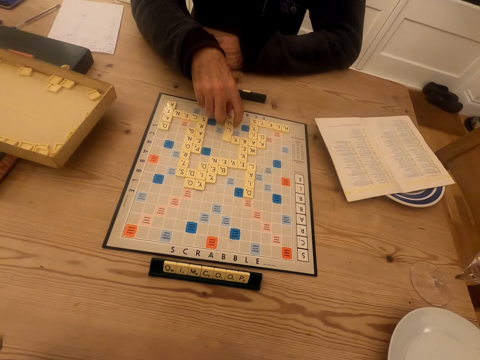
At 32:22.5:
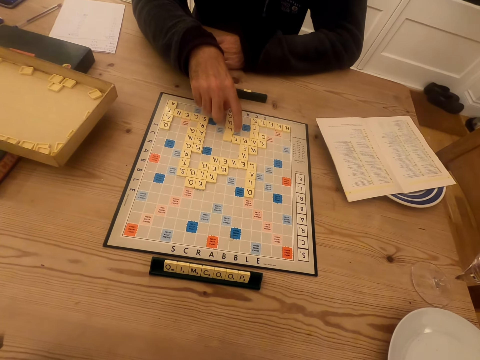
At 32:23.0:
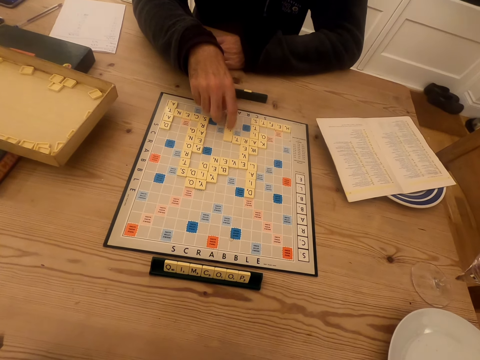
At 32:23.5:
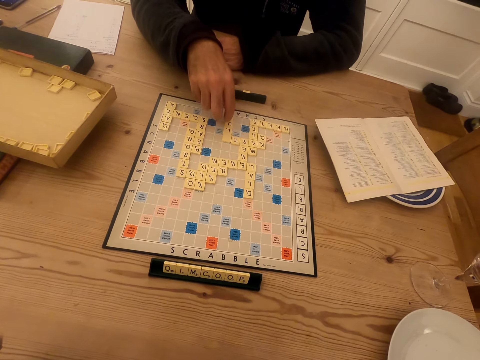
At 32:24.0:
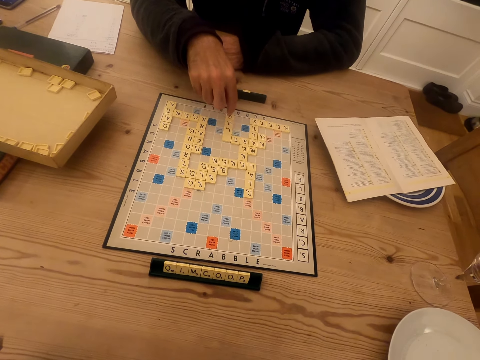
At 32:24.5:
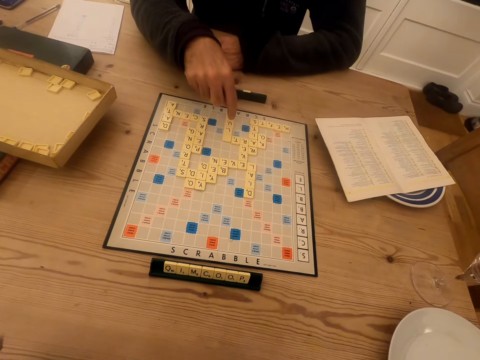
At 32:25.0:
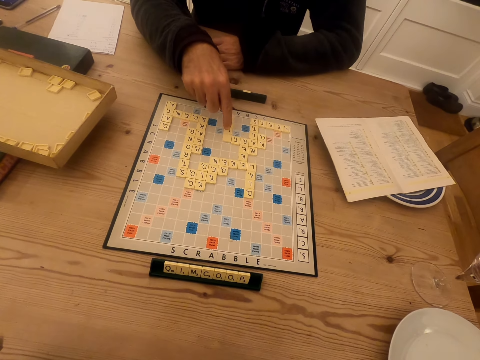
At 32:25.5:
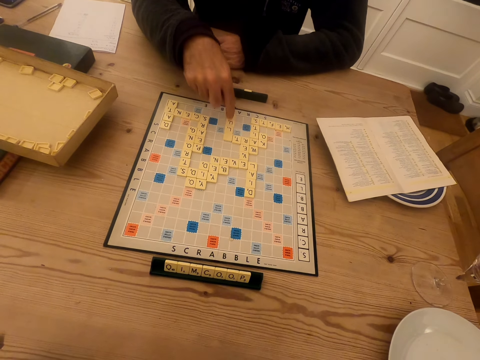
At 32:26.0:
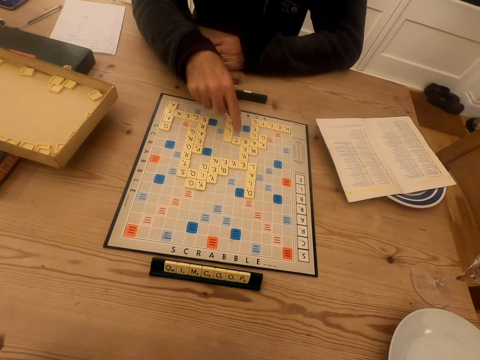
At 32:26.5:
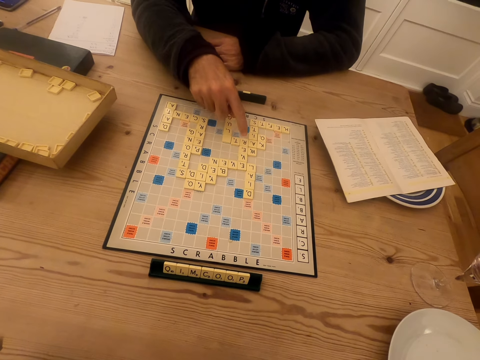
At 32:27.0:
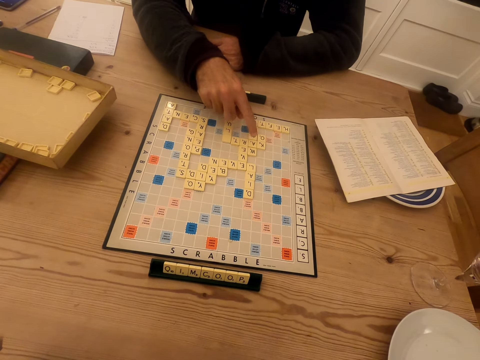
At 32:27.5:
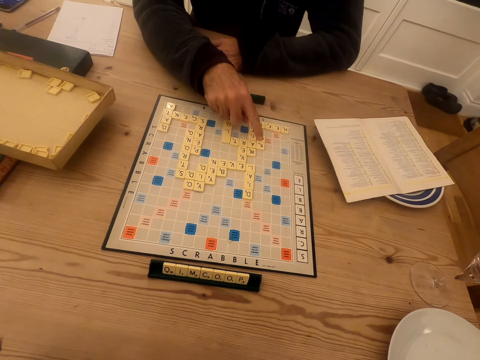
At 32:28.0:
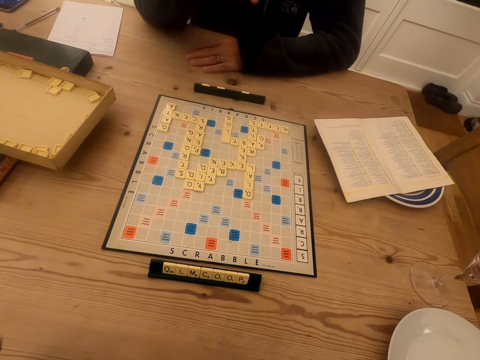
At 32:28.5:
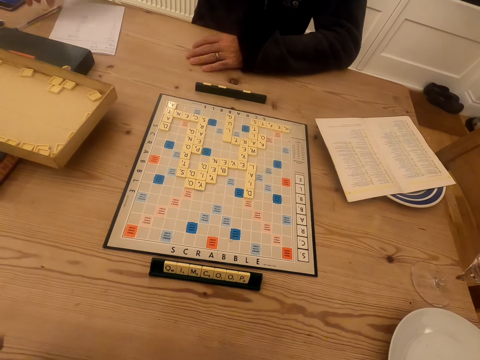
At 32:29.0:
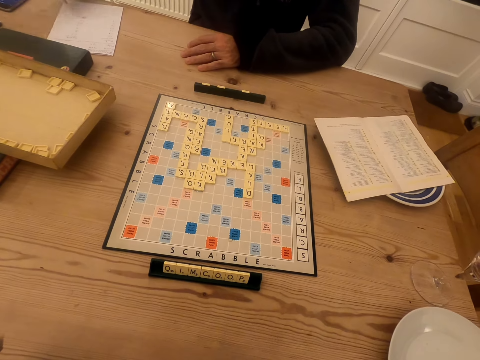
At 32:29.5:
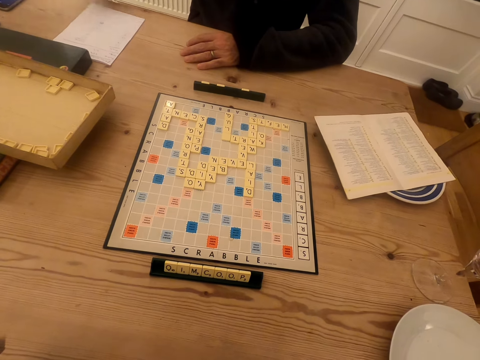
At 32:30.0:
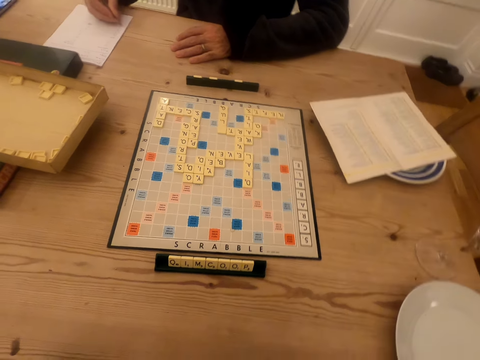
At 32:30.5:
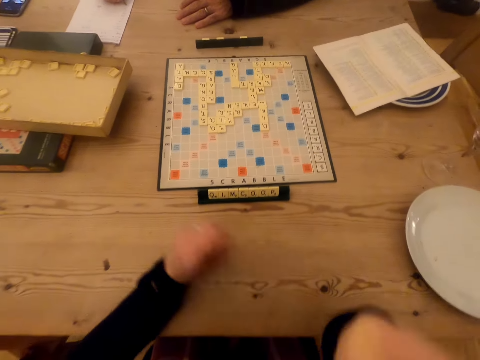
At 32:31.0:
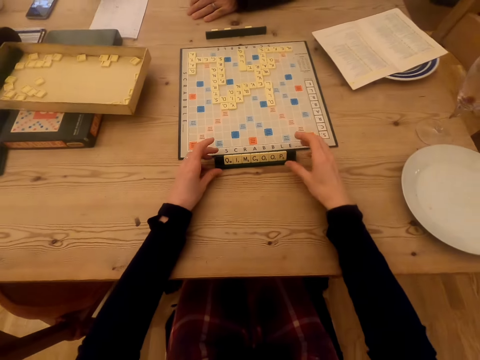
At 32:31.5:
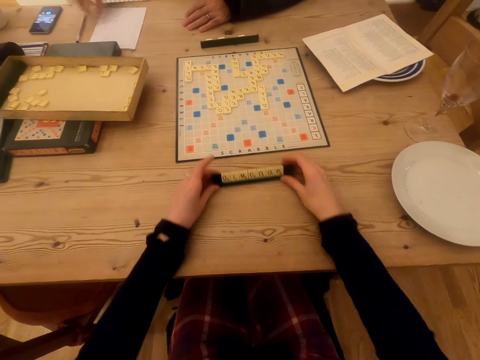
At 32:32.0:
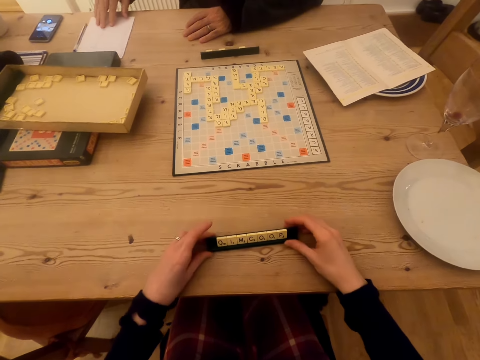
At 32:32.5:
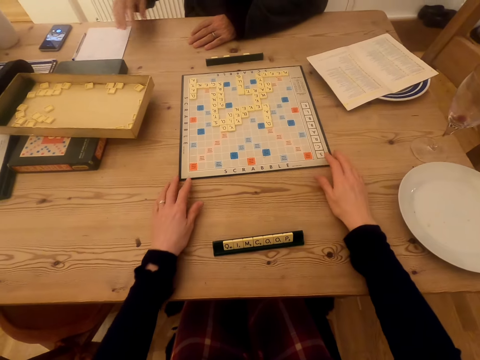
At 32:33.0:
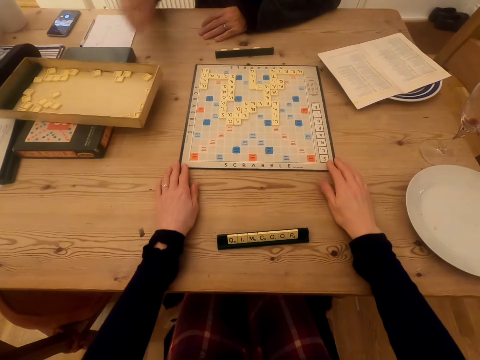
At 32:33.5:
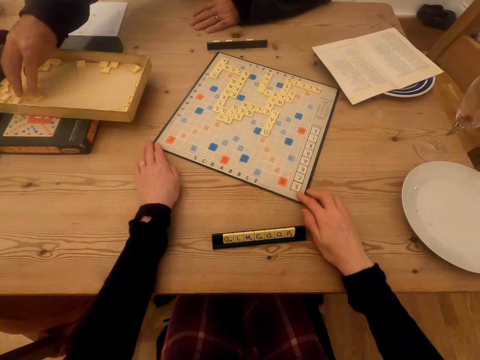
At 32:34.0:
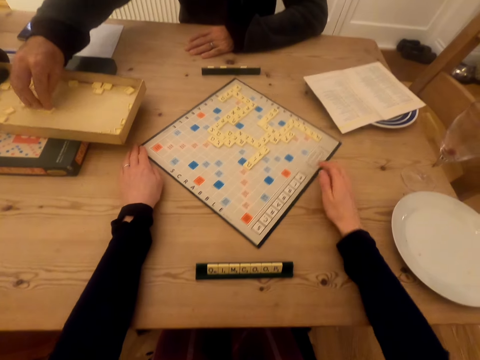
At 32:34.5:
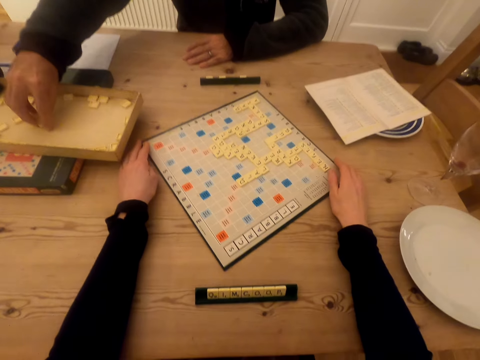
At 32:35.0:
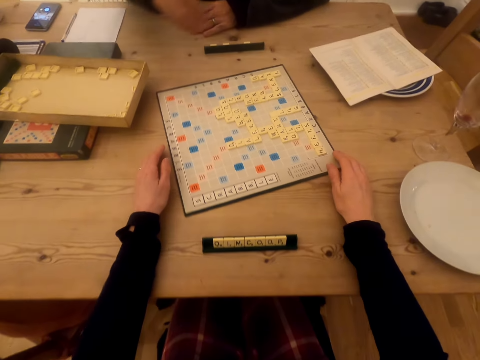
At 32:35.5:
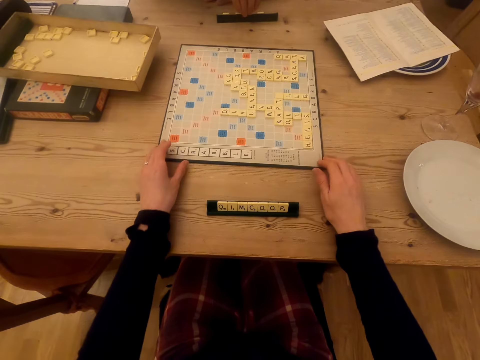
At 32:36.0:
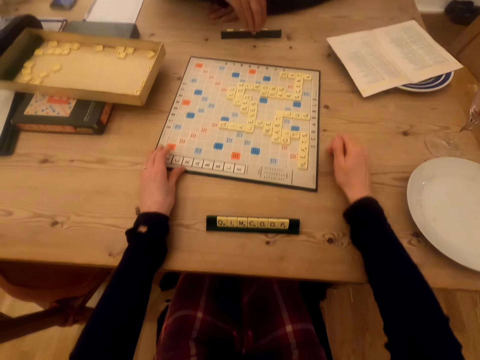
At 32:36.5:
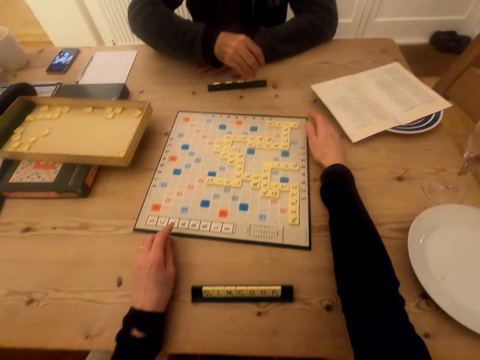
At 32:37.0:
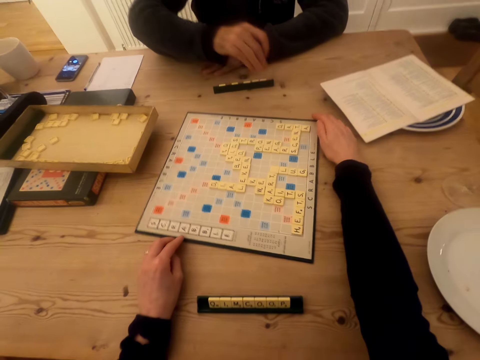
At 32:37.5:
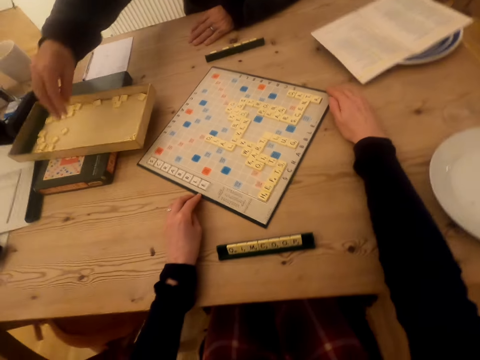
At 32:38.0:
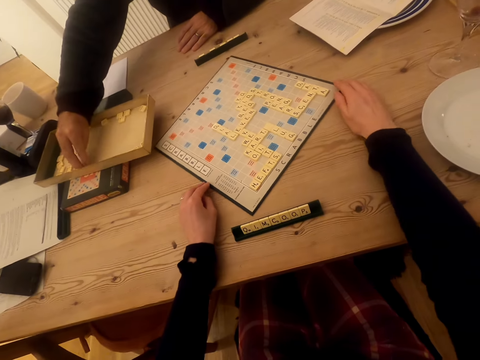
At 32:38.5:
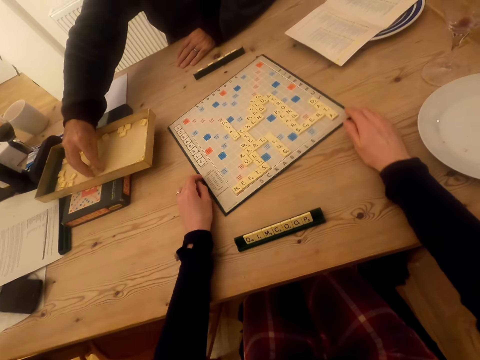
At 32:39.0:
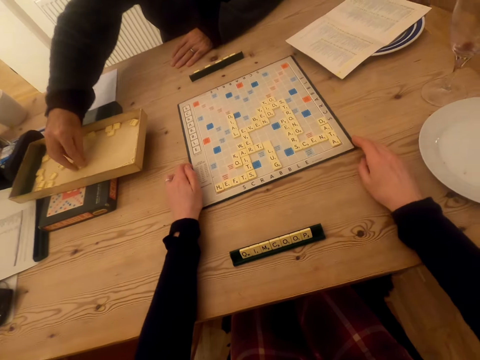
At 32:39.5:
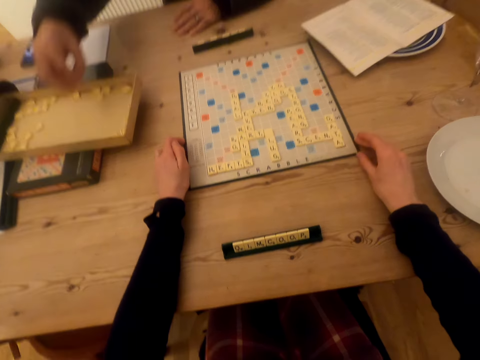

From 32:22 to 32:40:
A man counts. The man picks the pen on the table. The man writes on the piece of paper. The camera wearer pulls the wood scrabble tiles. The man puts the pen on the table and pushes the paper on the table. The camera wearer talks to the man. They rotate the scrabble board. They rotate the scrabble board again. The man picks the wood scrabble tiles on the box. The man rotates the scrabble game and arranges the wood scrabble tiles. The camera wearer rotates the scrabble board. The man places the tiles on the chalkboard tile place card holders. The man picks the wood scrabble tiles on the box. The camera wearer rotates the scrabble board.

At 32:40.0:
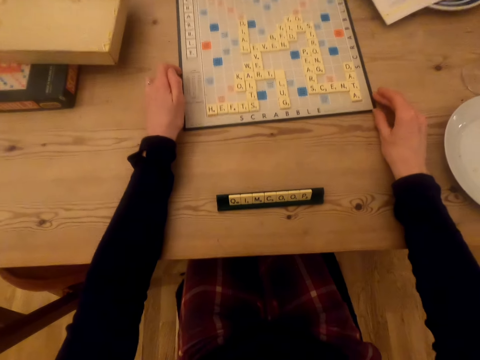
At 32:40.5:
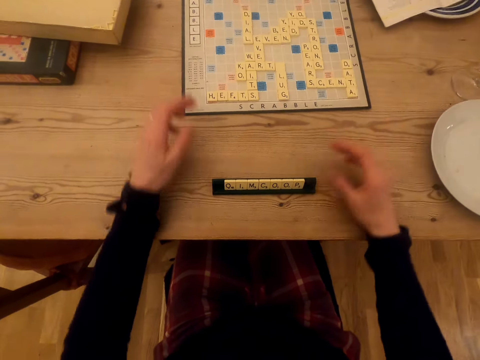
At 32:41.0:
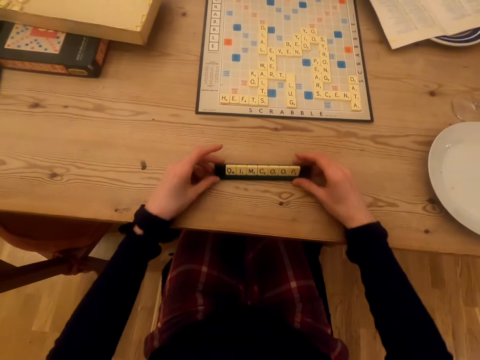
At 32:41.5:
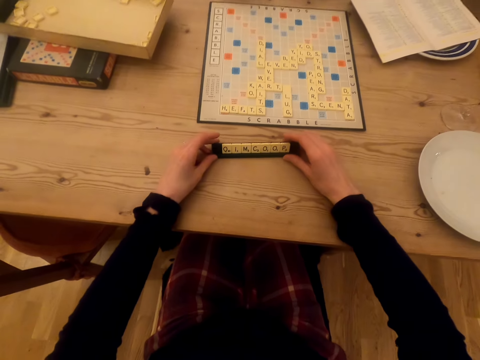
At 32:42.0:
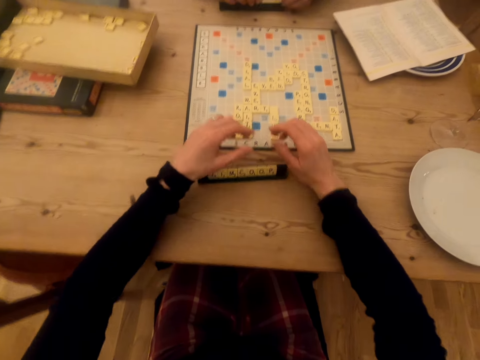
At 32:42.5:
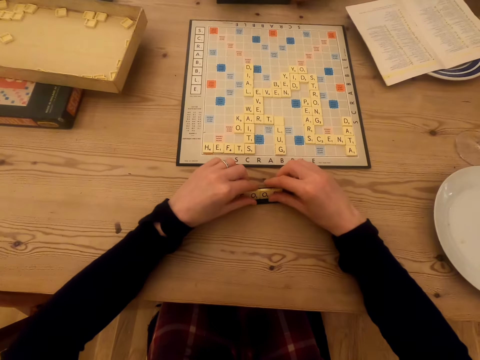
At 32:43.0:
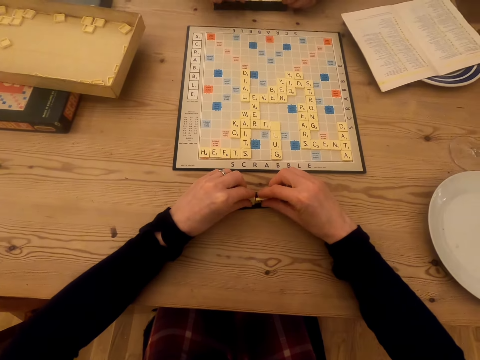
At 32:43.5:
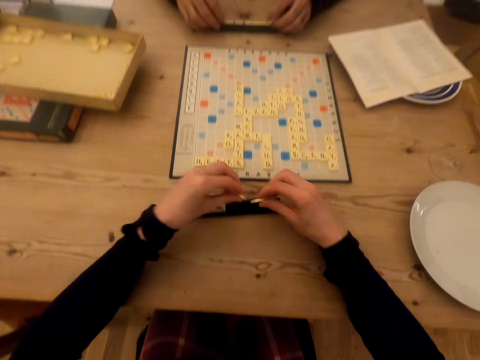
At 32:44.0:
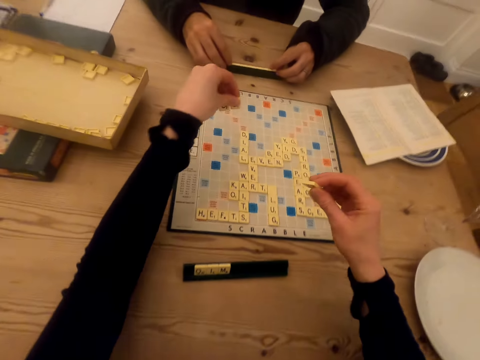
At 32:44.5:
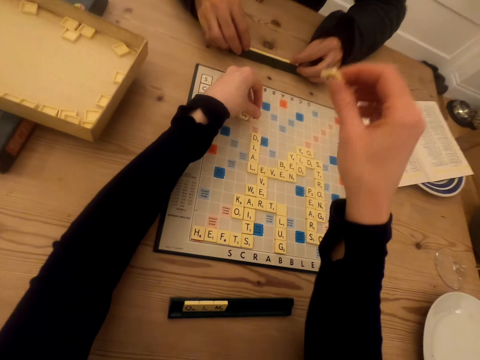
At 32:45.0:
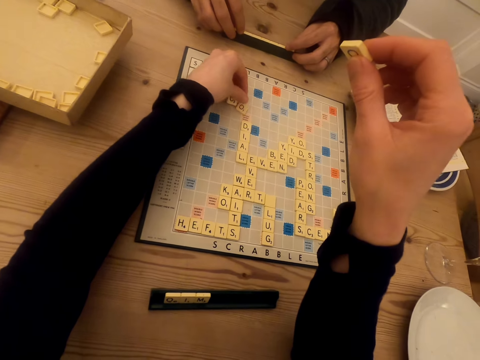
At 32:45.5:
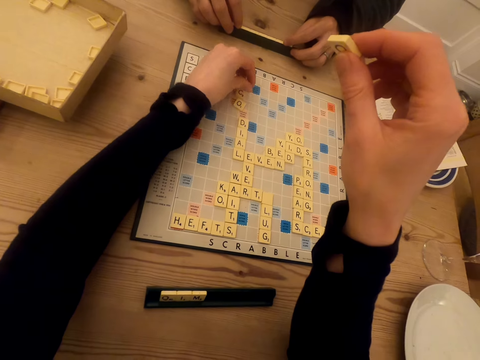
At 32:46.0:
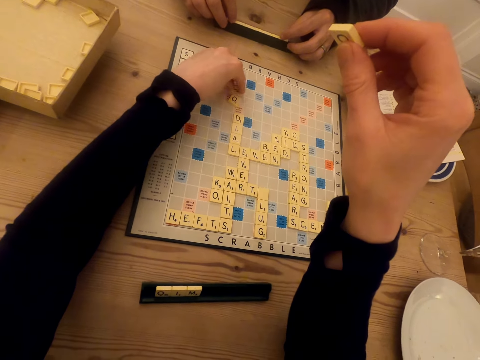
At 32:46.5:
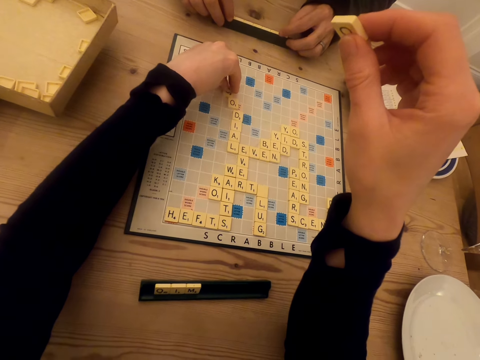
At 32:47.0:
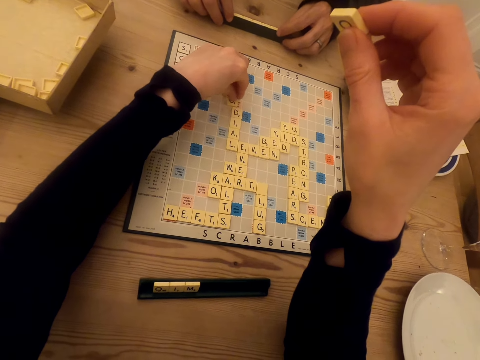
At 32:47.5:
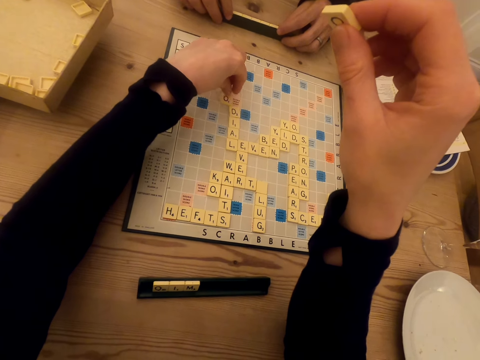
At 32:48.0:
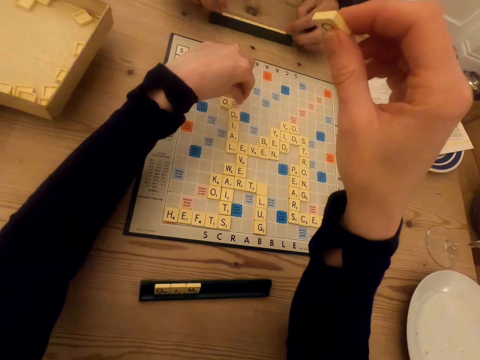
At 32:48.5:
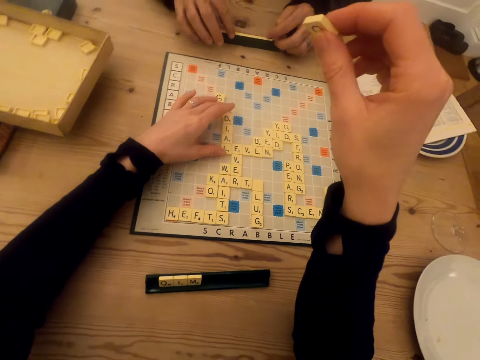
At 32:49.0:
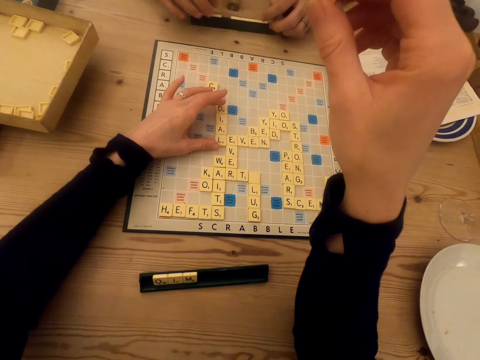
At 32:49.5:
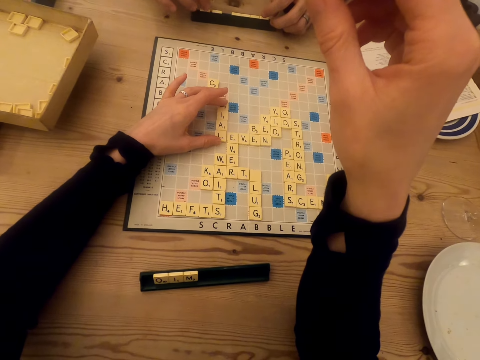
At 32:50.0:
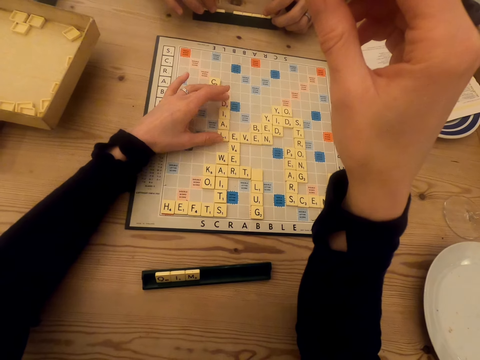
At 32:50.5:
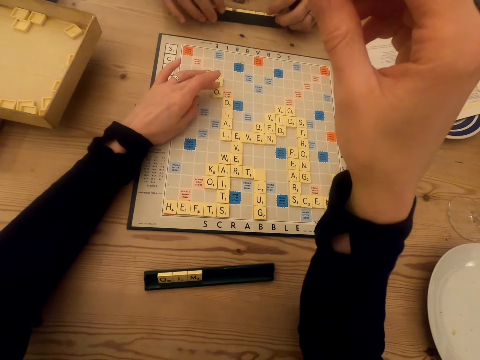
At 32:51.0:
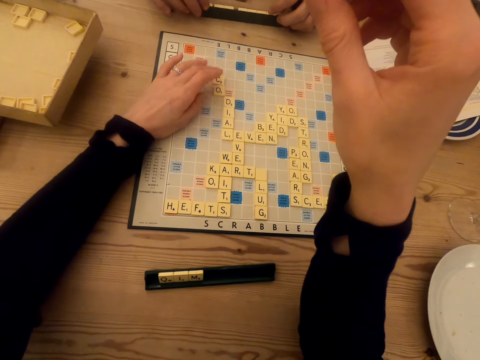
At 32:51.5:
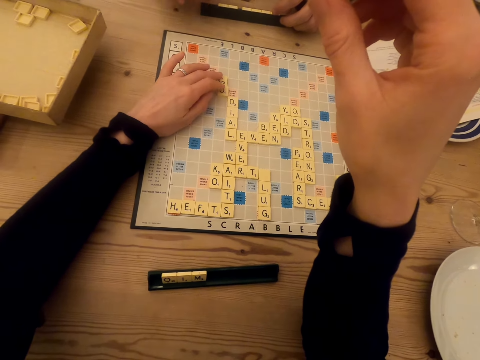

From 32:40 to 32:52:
A man places the tiles on the chalkboard tile place card holders. The camera wearer pushes the chalkboard tile place card holders and pushes the wood scrabble tiles. They pick up the wood scrabble tiles on the chalkboard tile place card holders. They play the scrabble game and place the tiles on the scrabble board. The man arranges the wood scrabble tiles. The camera wearer places the tiles on the scrabble board again. The man touches the chalkboard tile place card holders.
